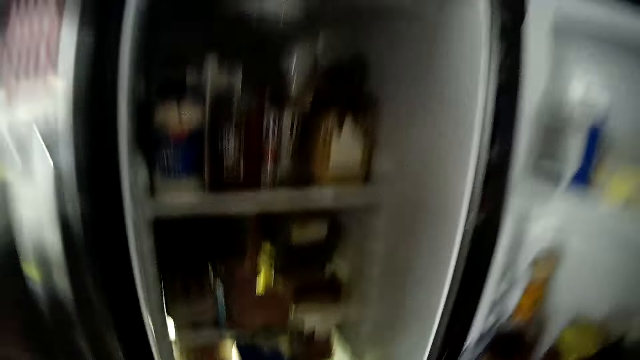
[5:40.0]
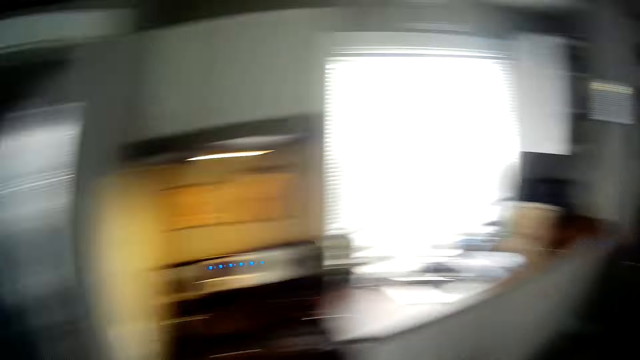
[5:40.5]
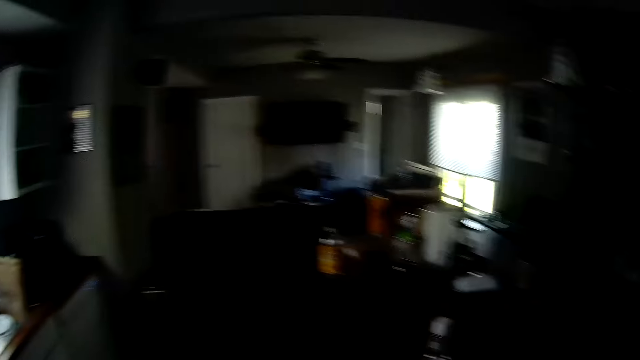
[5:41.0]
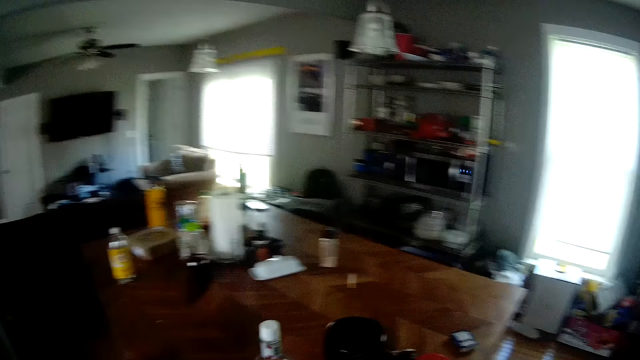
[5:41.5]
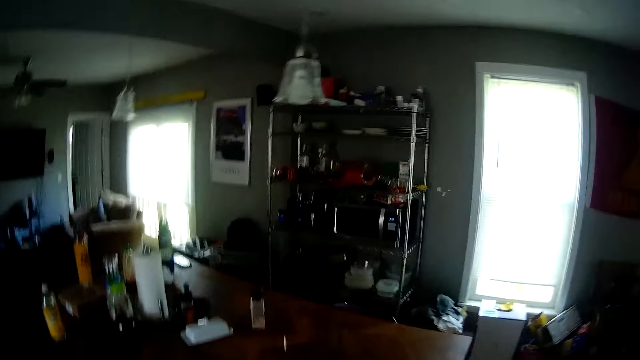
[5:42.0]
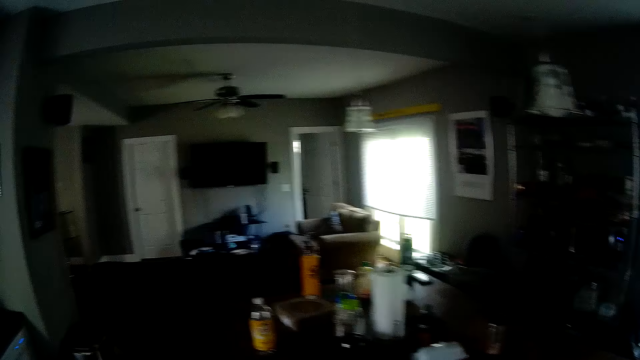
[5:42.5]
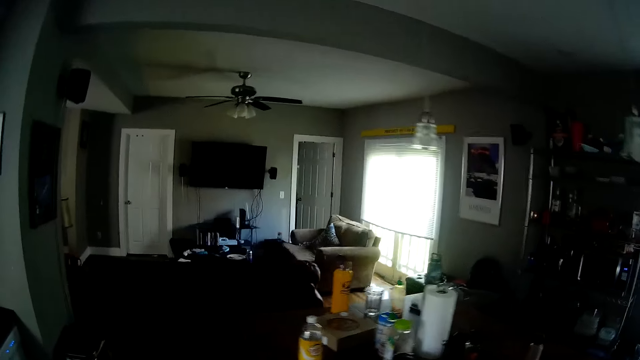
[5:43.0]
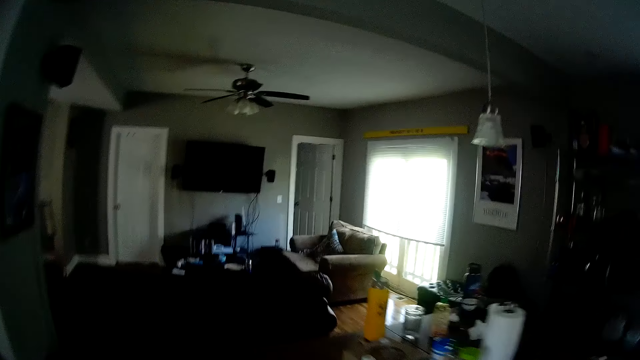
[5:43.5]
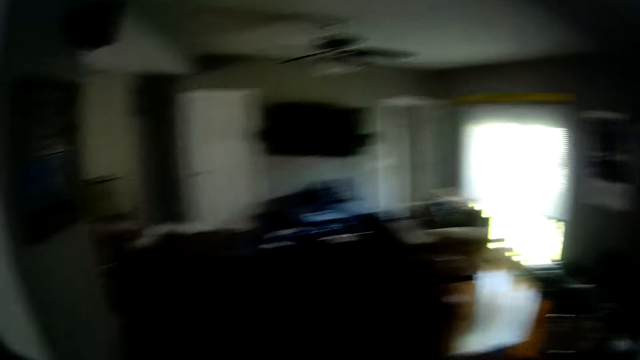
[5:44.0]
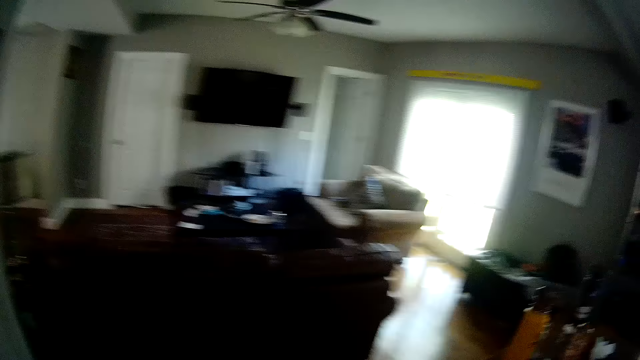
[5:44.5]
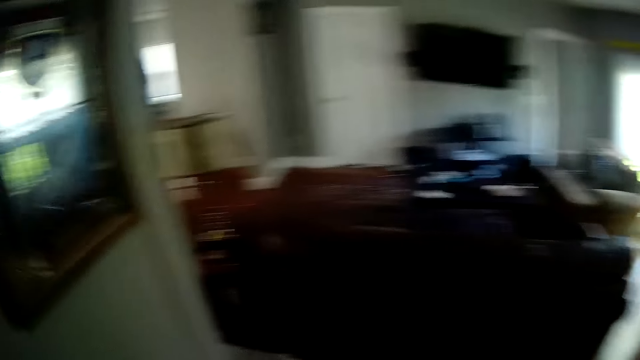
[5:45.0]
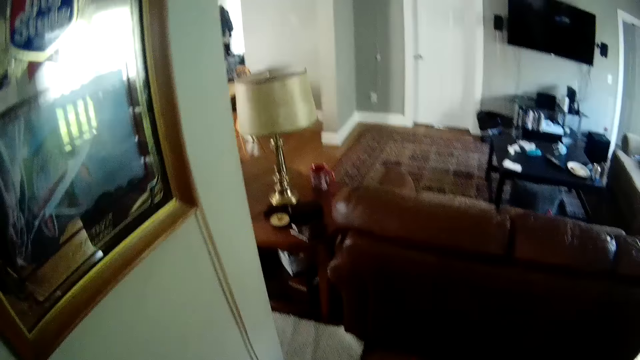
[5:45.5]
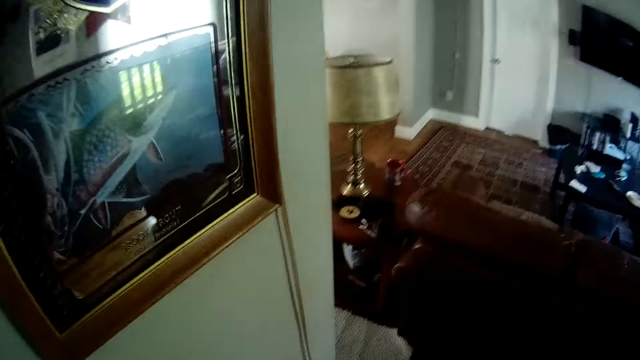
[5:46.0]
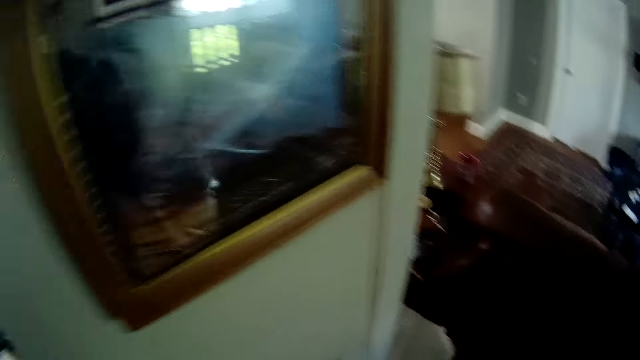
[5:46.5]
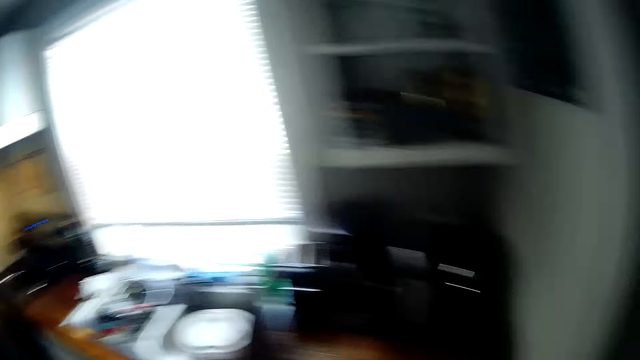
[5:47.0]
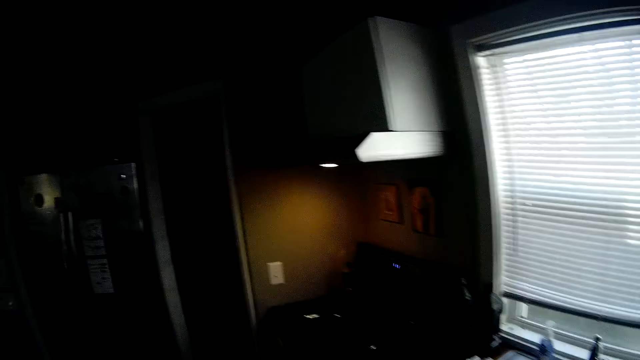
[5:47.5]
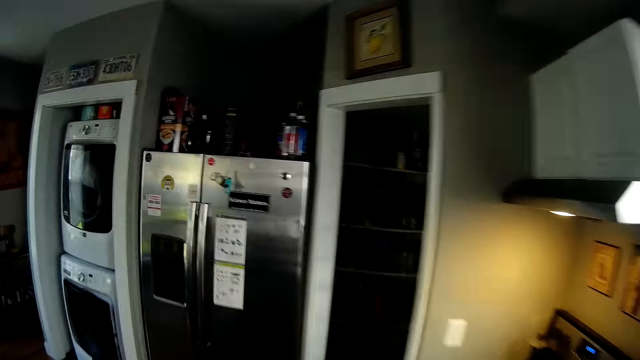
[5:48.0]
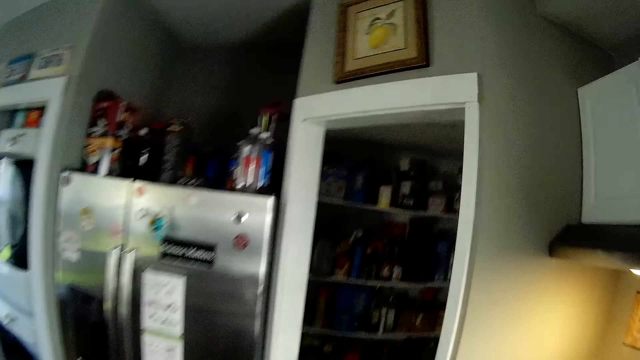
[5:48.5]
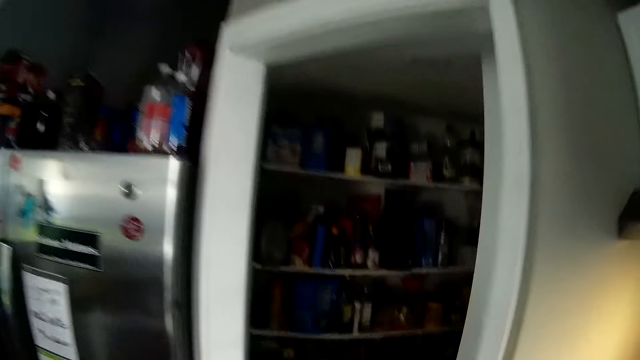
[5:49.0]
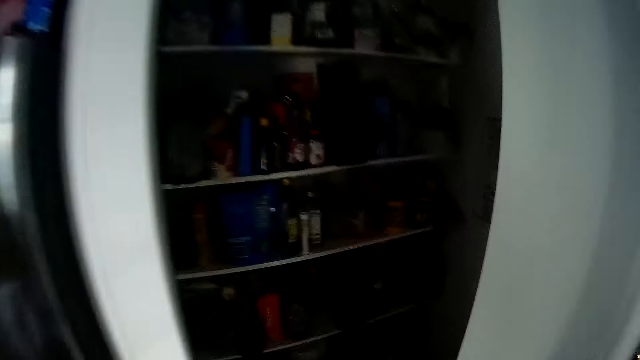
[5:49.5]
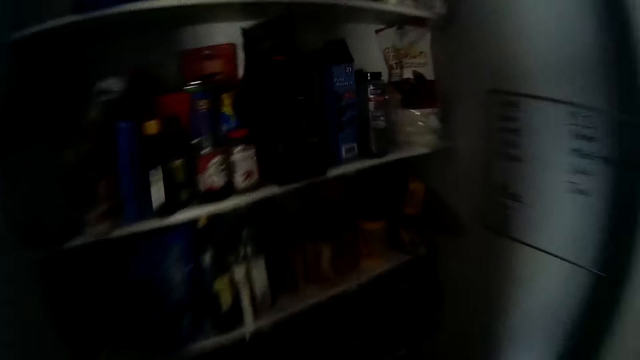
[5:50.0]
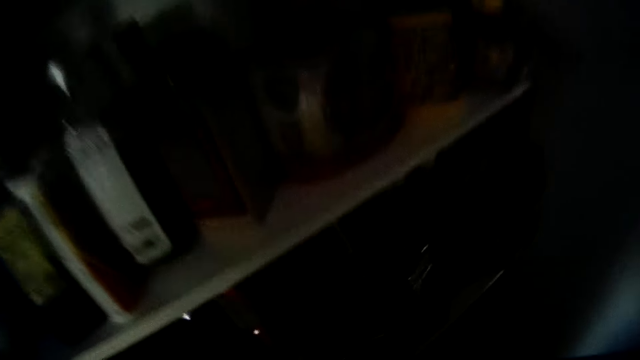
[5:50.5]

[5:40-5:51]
The camera wearer walks to a wall. They walk to a storeroom.

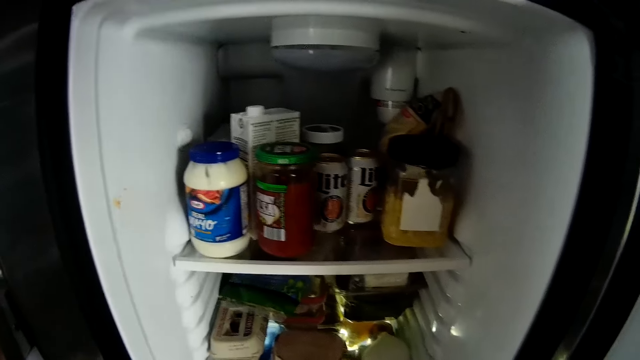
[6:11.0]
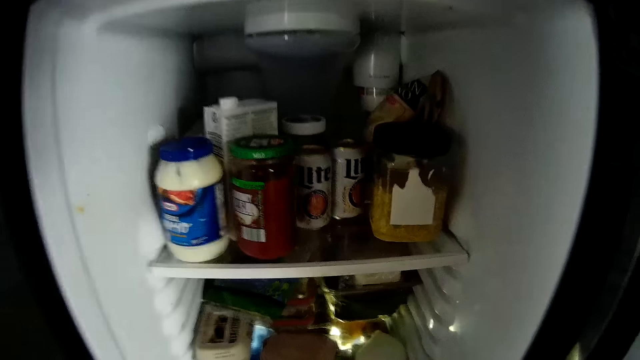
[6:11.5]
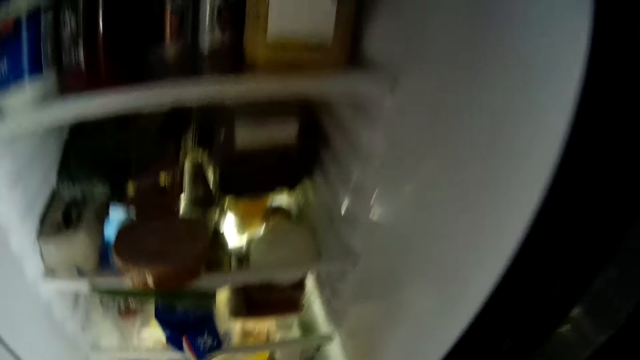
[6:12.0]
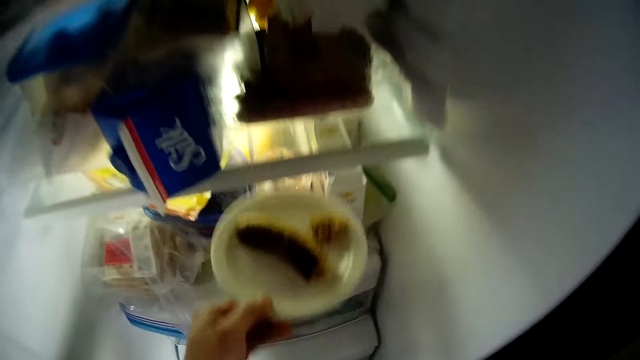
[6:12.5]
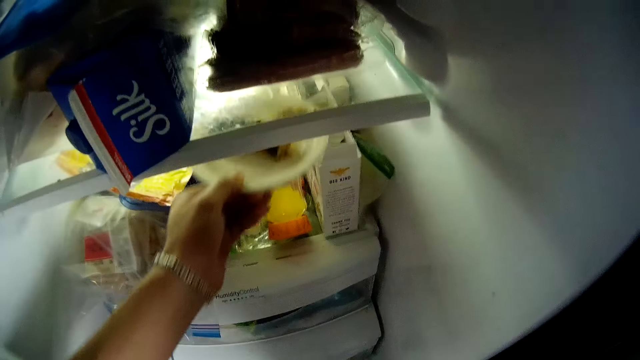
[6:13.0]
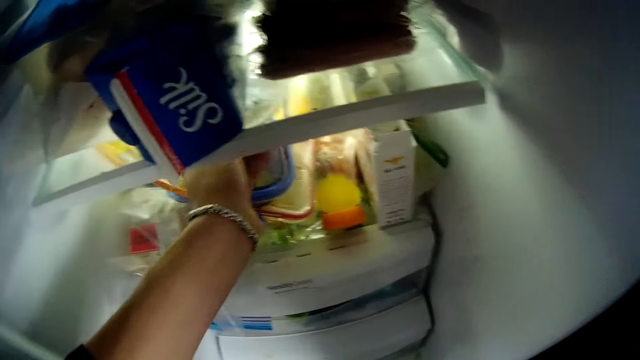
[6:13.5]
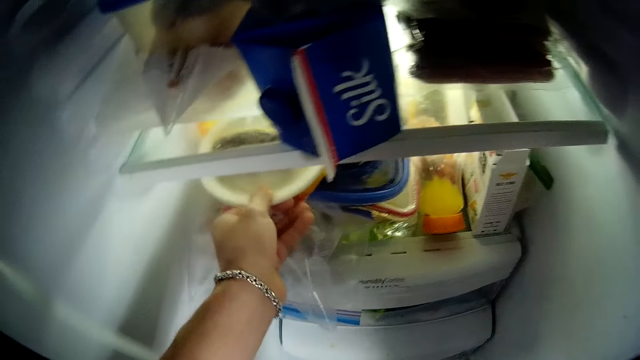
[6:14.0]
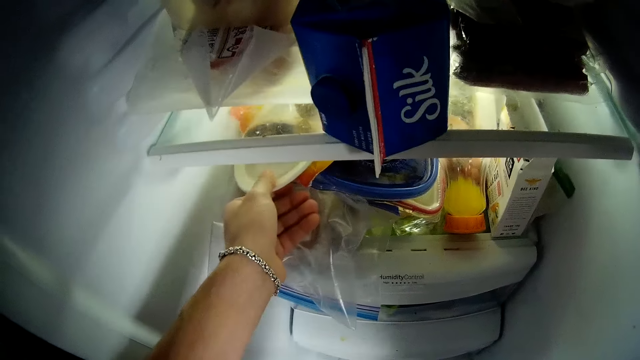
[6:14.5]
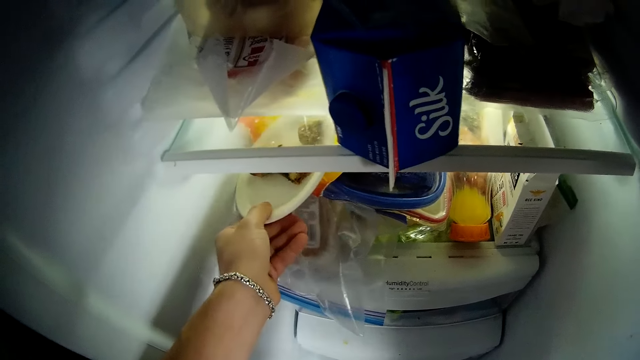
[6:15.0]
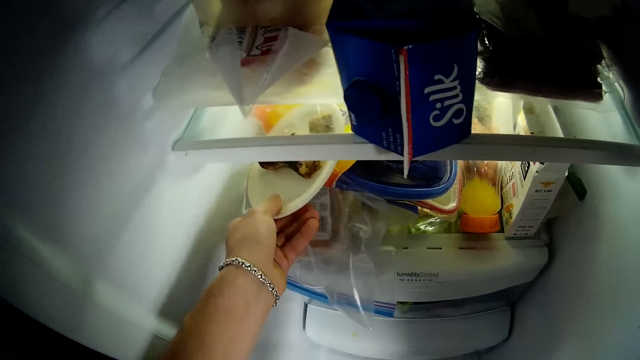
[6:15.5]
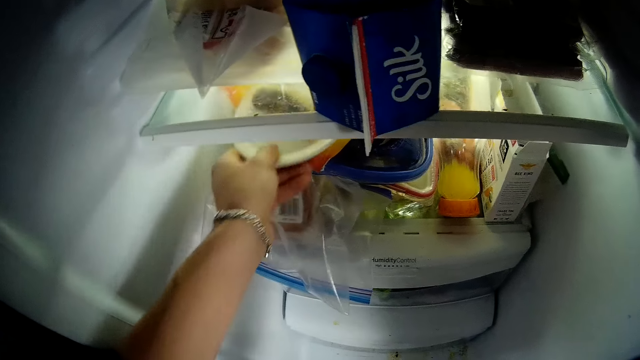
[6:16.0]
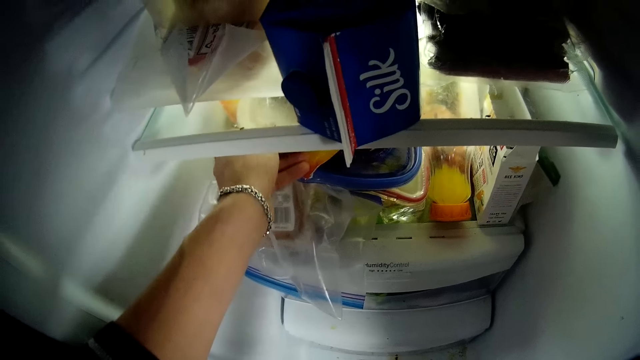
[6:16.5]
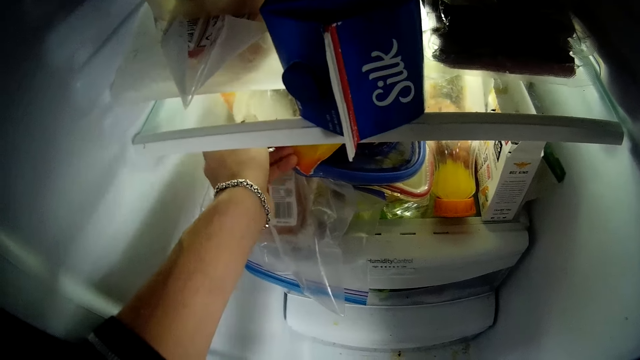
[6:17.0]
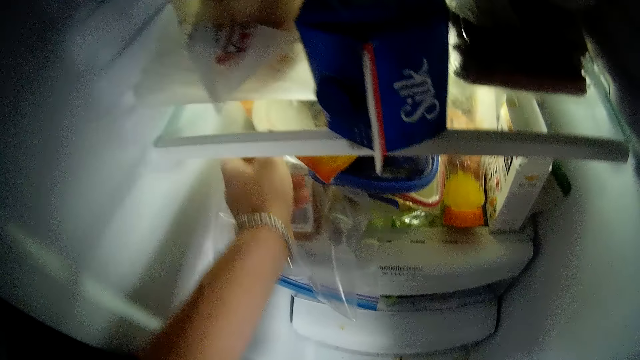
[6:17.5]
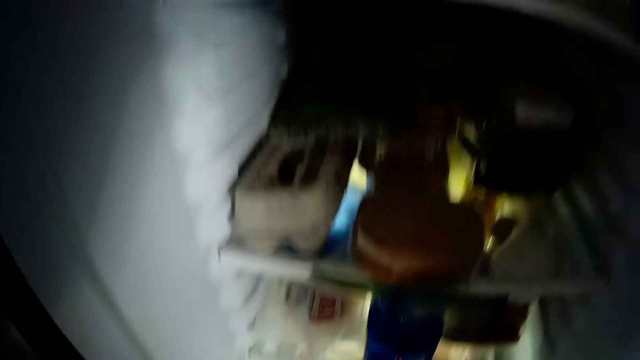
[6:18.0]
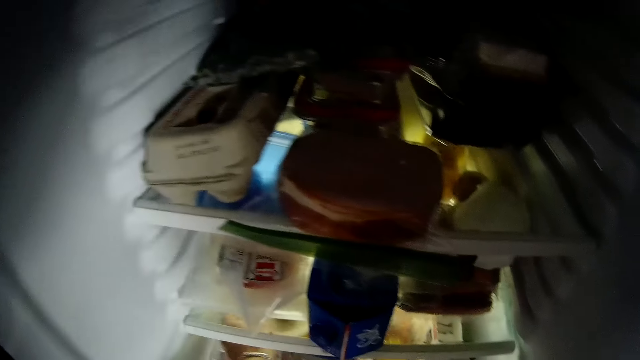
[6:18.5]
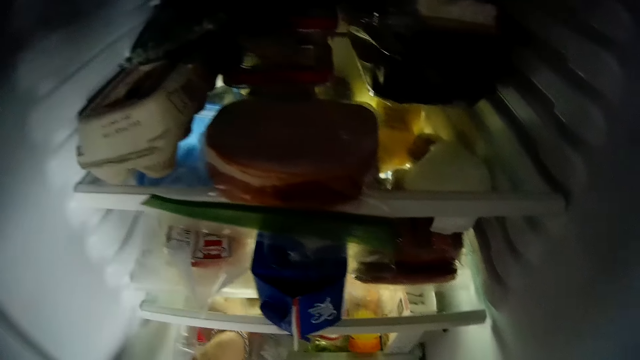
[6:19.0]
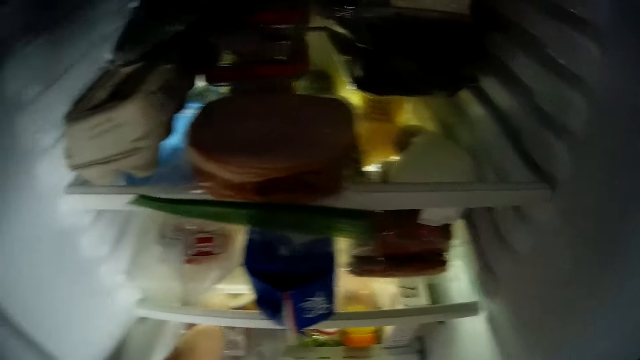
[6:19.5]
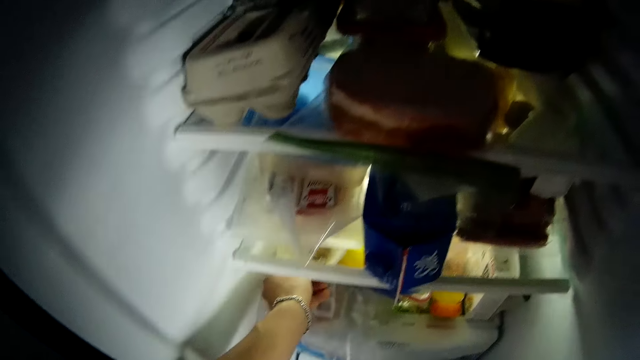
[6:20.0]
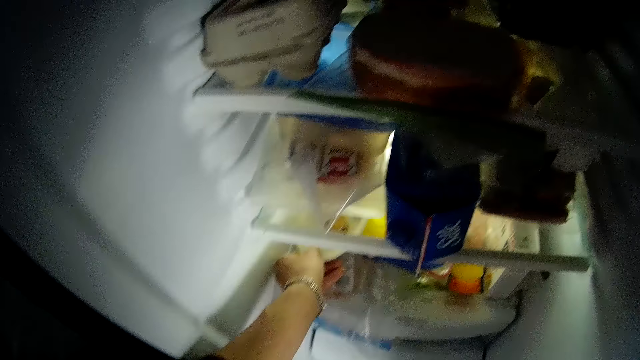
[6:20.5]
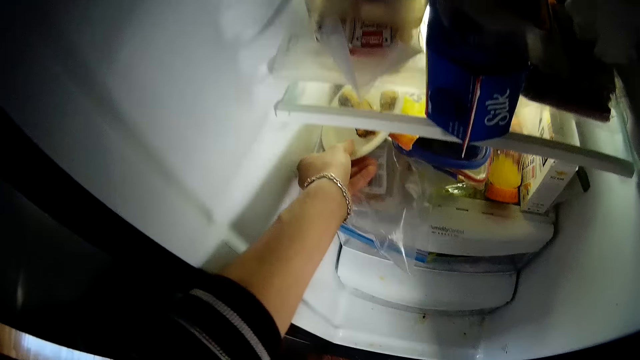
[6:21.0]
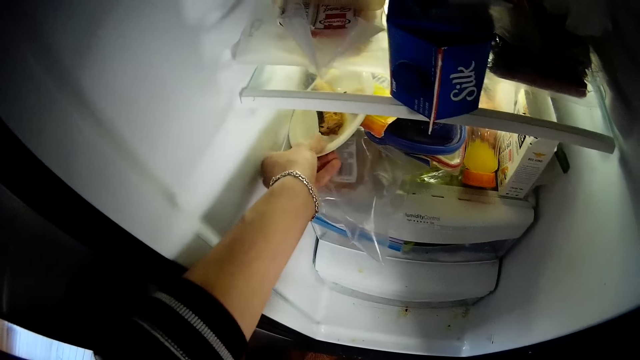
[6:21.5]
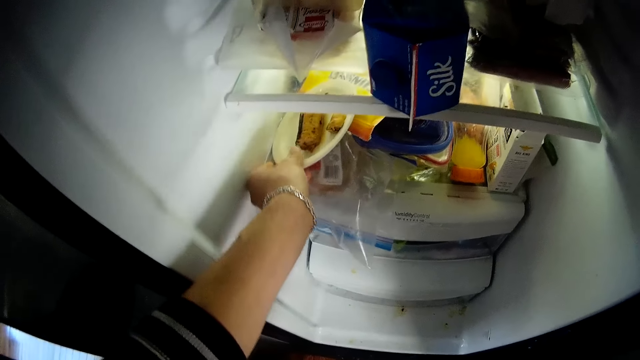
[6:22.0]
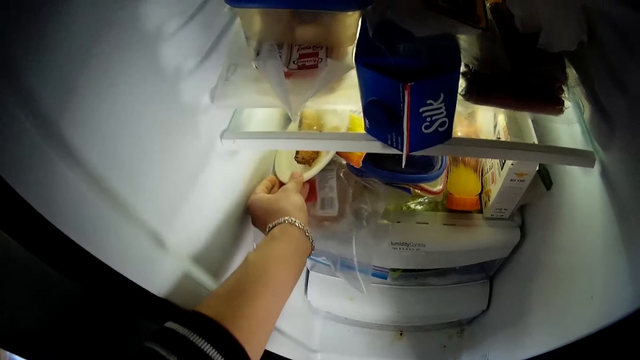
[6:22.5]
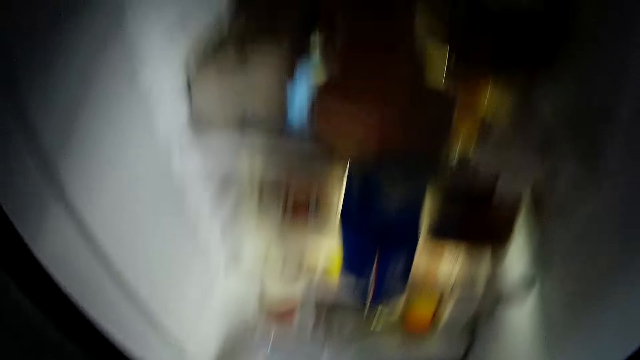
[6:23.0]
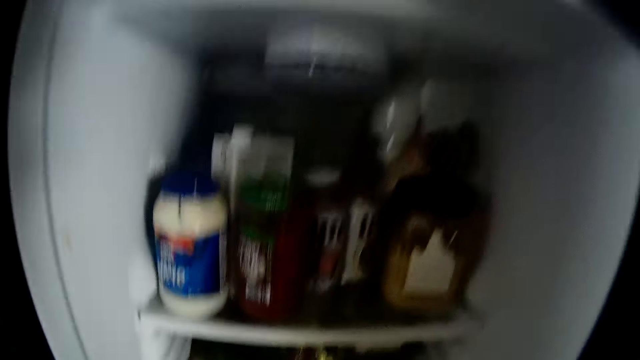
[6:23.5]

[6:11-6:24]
The camera wearer places a plate in the refrigerator with her left hand. She puts a cake inside the fridge. She adjusts the plate in the refrigerator with her left hand. She walks around the house.
